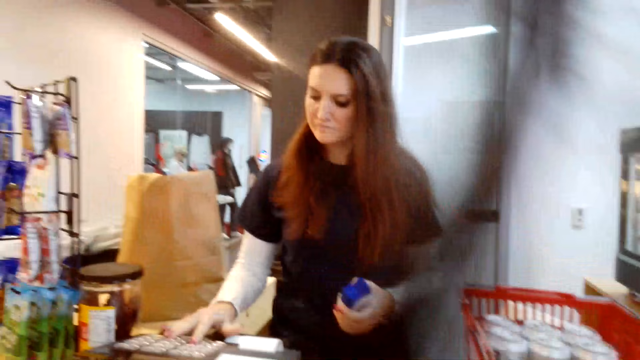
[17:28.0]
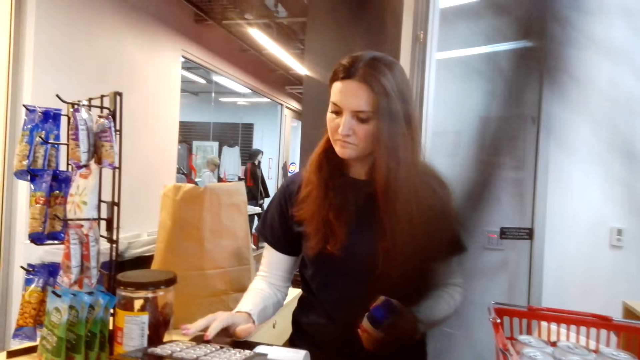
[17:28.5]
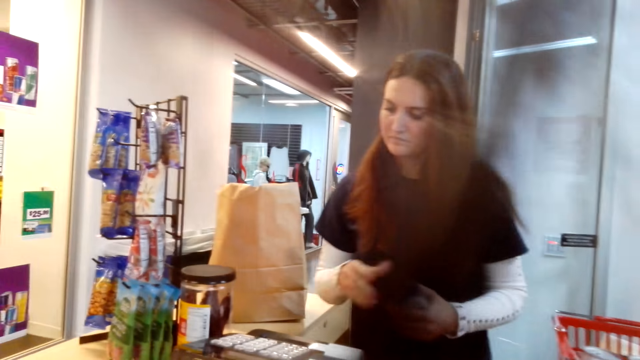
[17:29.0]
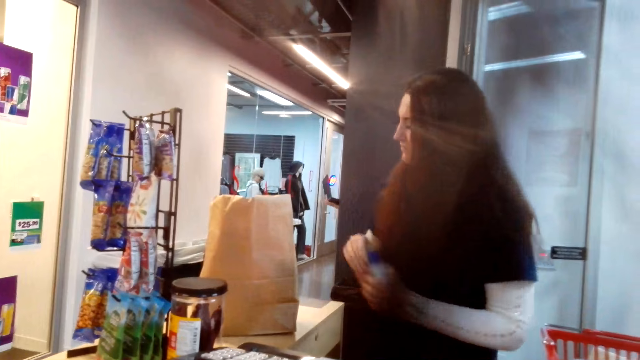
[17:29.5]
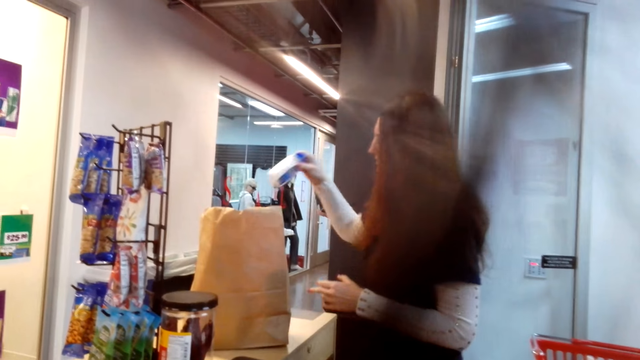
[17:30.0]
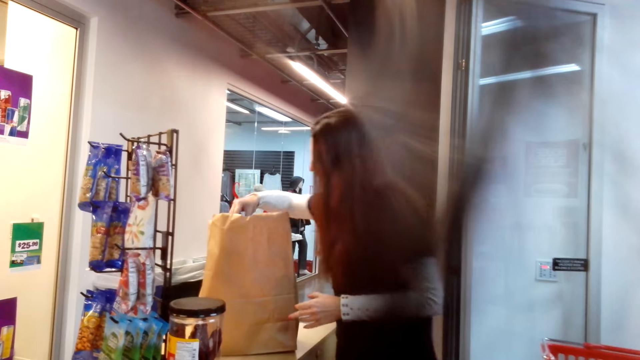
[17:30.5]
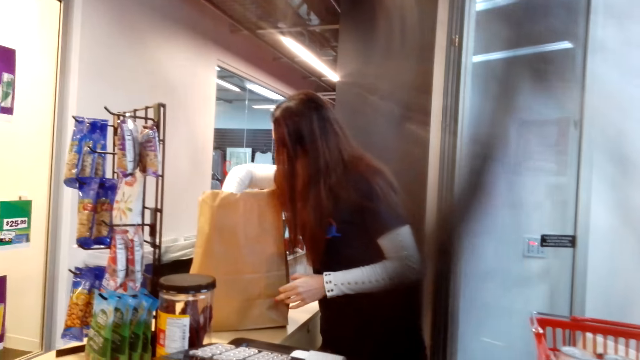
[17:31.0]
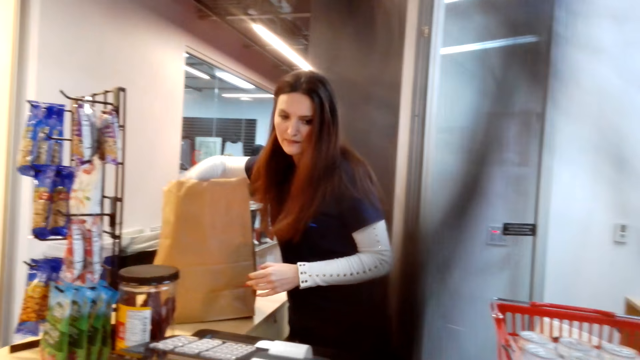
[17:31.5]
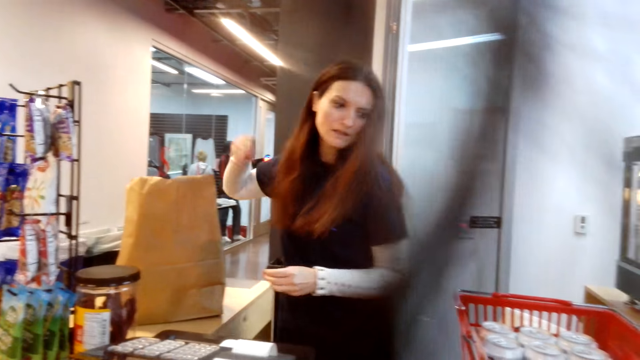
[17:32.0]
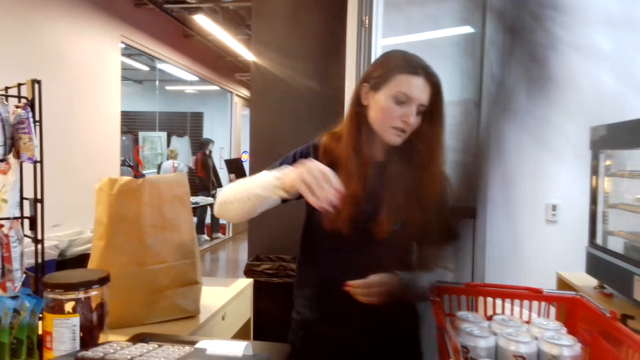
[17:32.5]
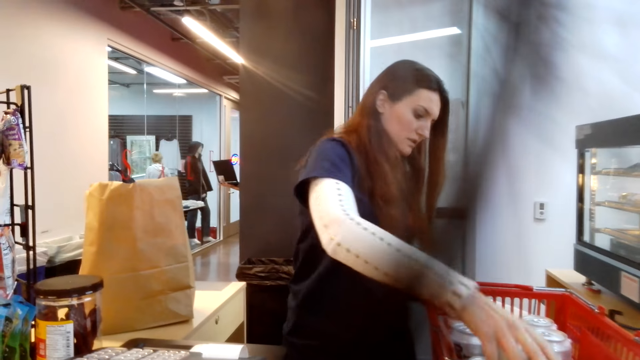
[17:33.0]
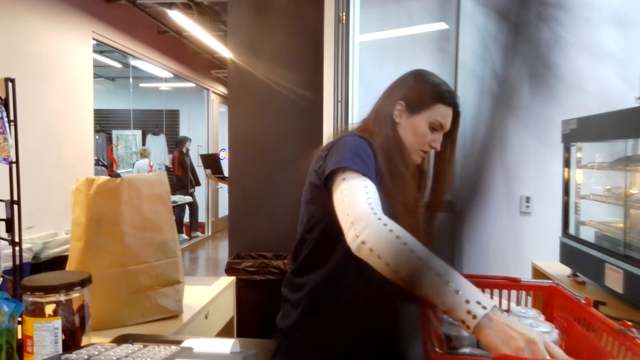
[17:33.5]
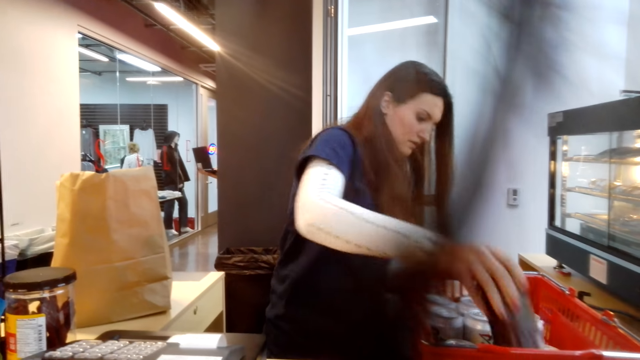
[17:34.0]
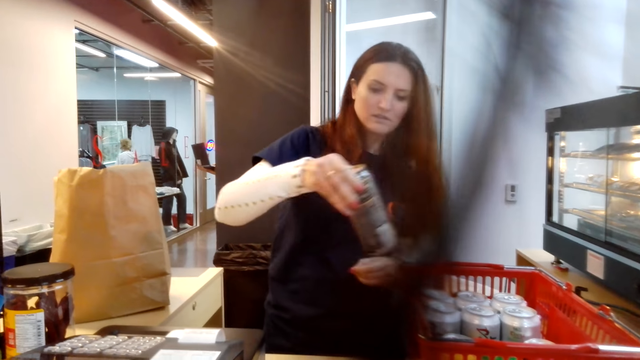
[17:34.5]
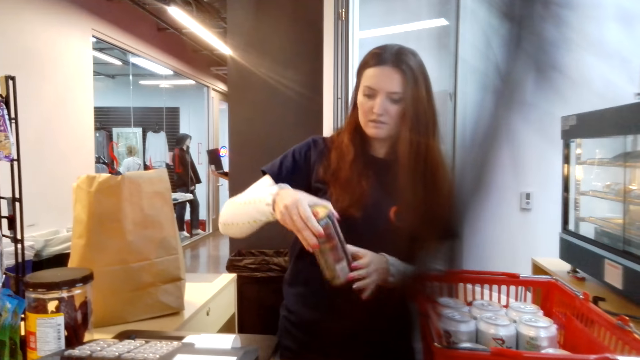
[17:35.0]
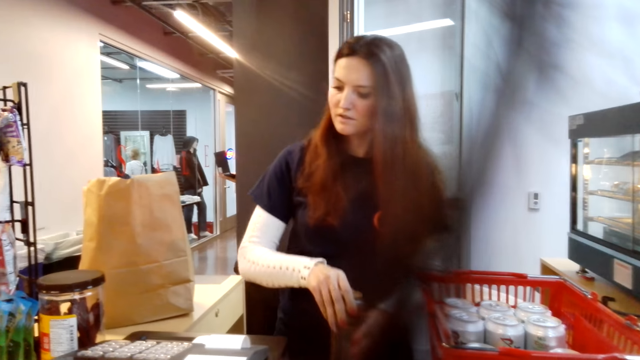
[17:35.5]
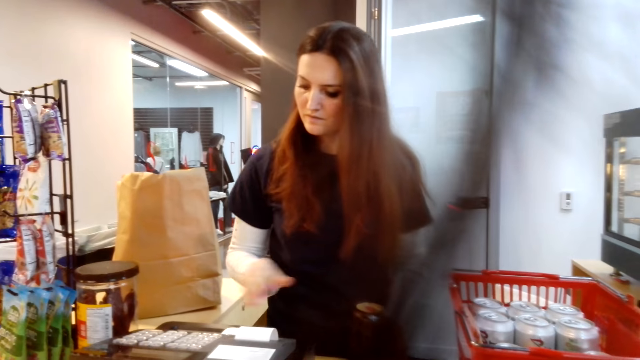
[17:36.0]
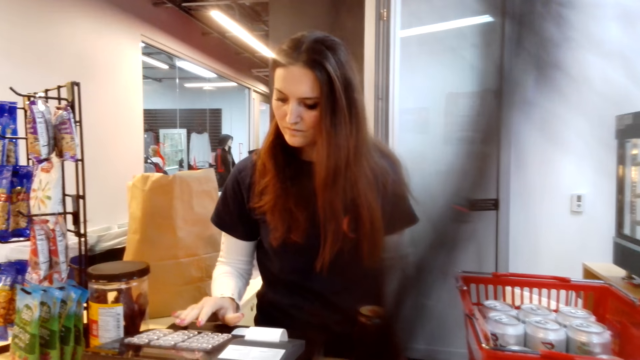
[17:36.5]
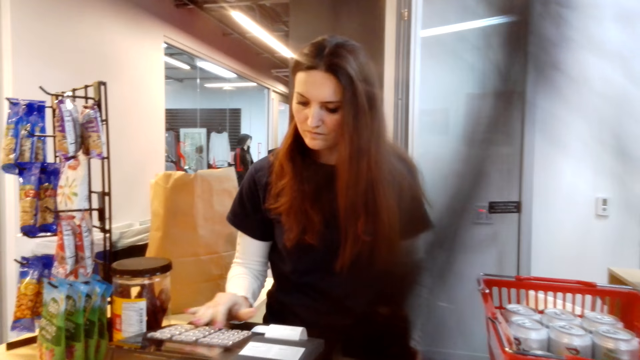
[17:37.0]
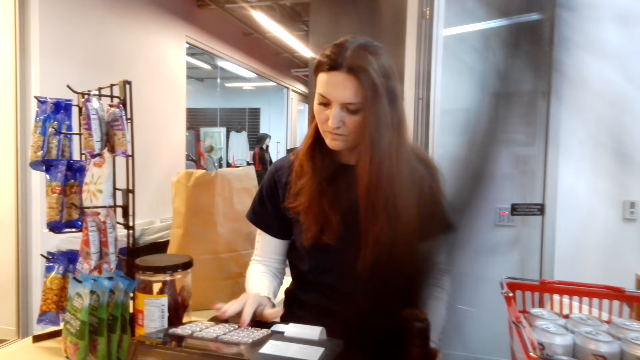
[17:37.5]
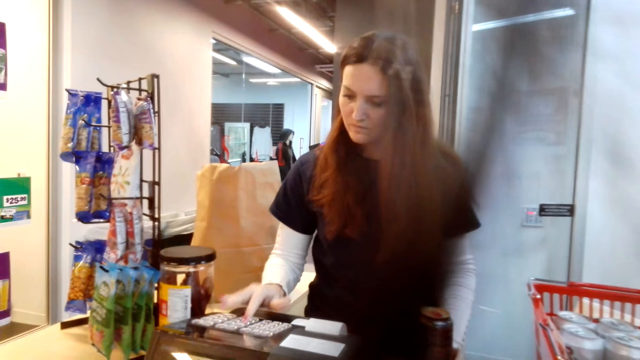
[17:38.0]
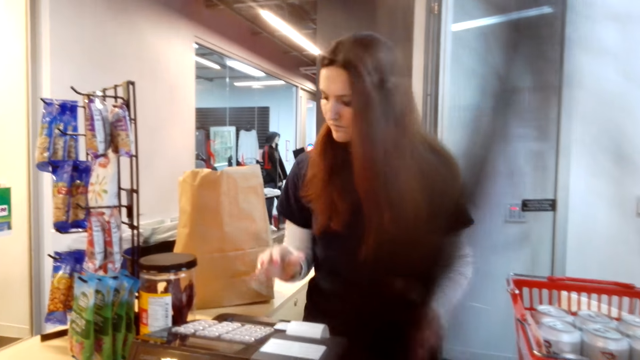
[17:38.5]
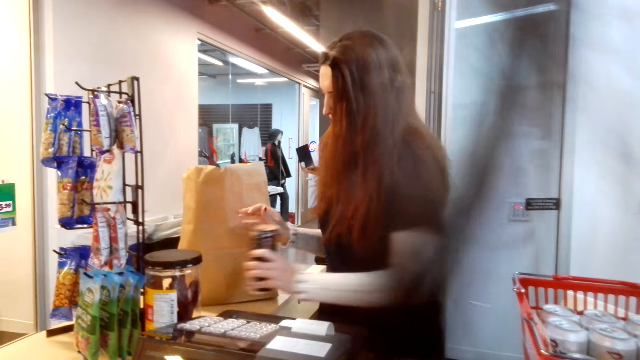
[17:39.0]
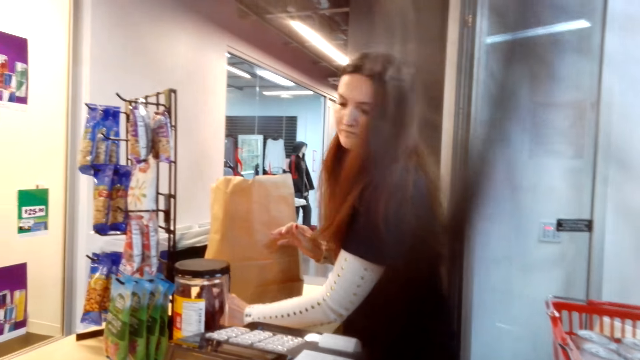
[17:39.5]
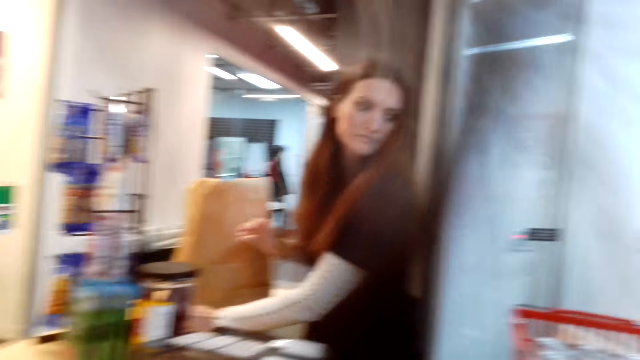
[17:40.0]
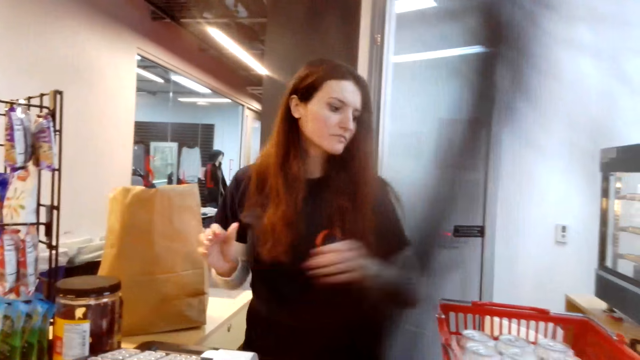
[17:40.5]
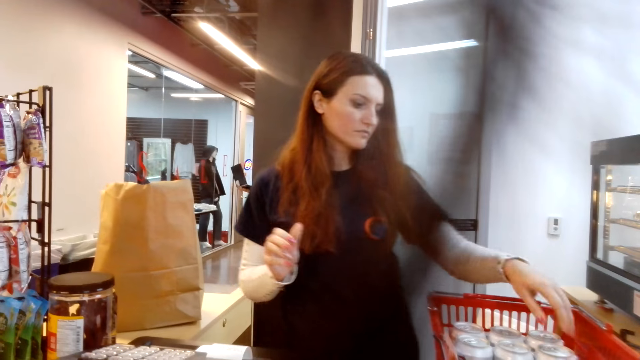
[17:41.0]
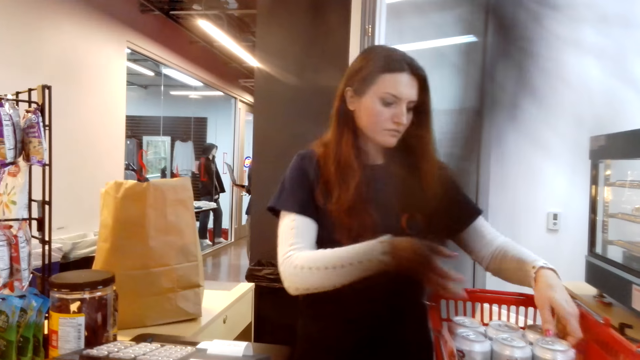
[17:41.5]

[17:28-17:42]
A woman types on the cashier machine, calculates the price, and puts the item in the shopping bag. She picks a Rockstar energy drink from the basket. She types on the cashier machine and calculates the price. She puts the Rockstar energy drink aside.

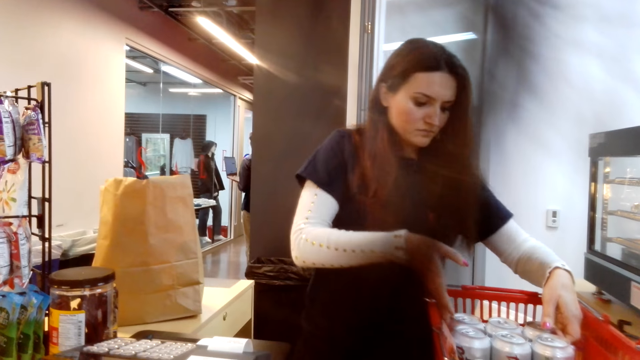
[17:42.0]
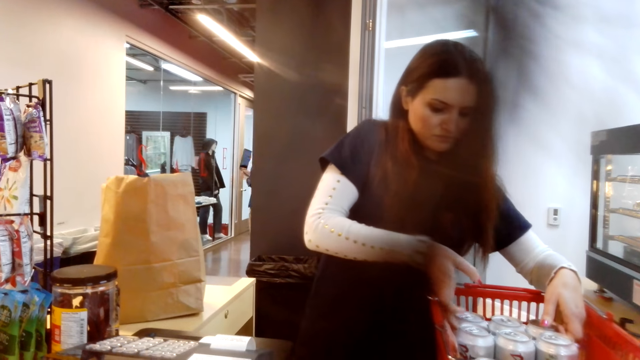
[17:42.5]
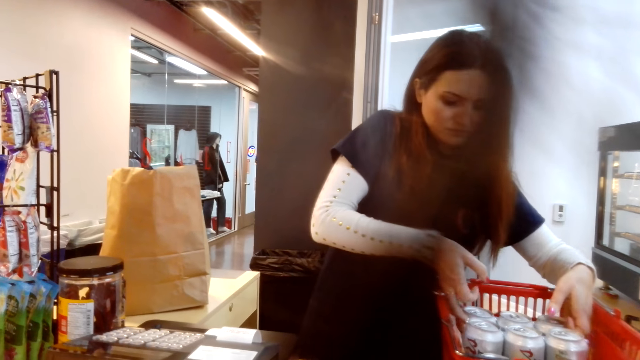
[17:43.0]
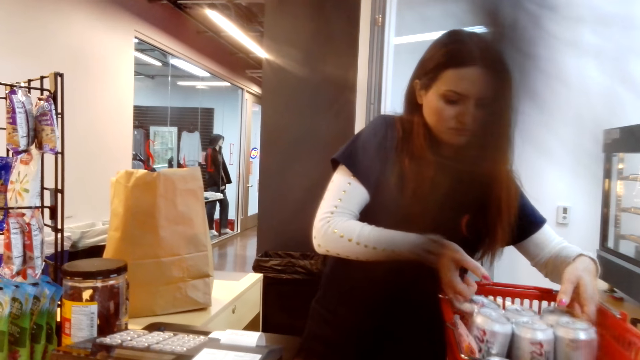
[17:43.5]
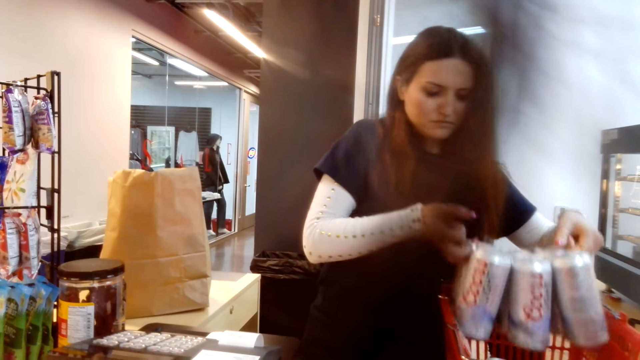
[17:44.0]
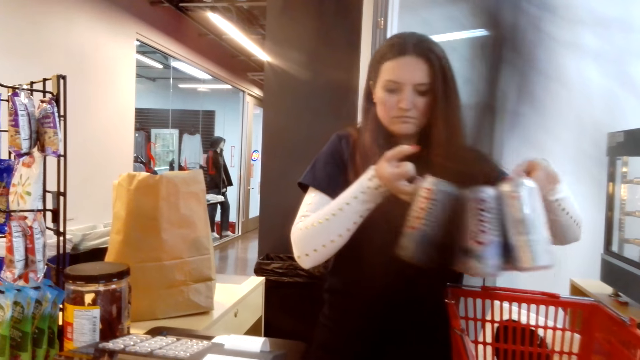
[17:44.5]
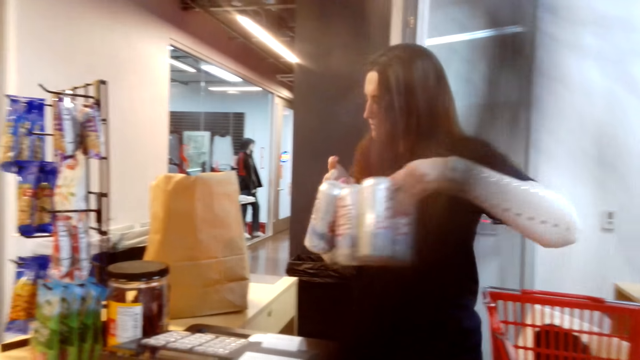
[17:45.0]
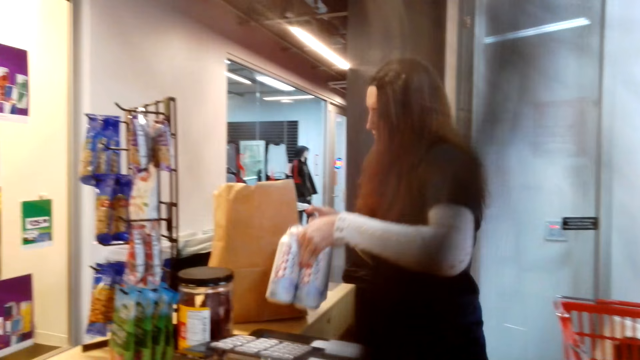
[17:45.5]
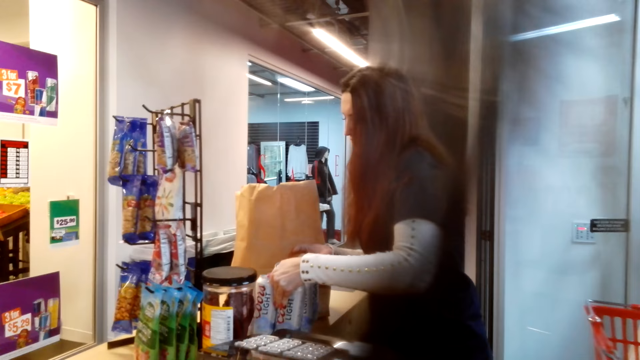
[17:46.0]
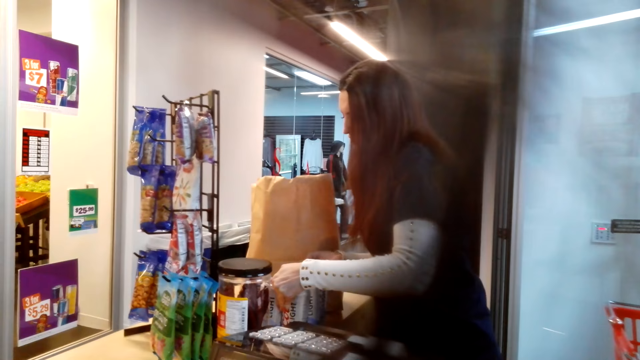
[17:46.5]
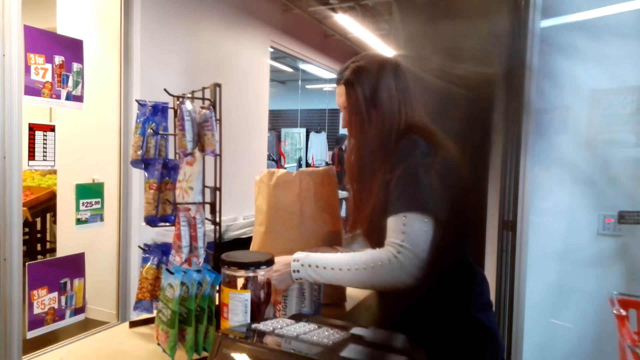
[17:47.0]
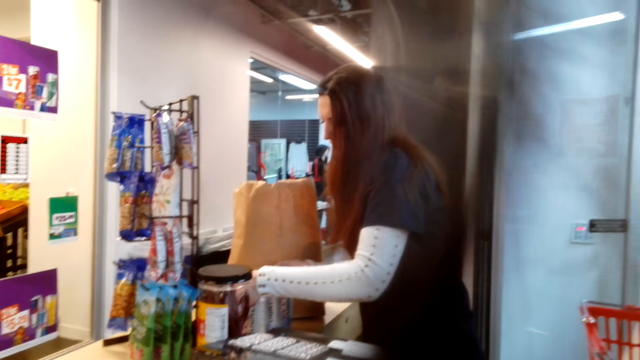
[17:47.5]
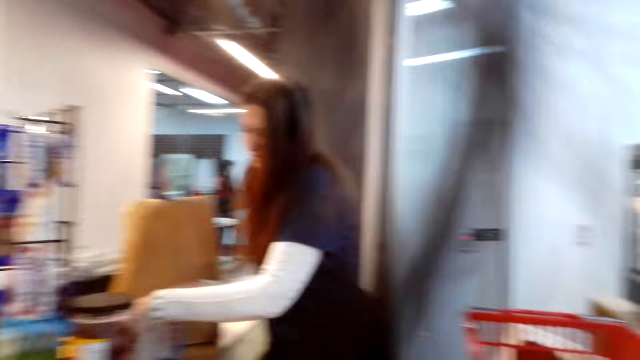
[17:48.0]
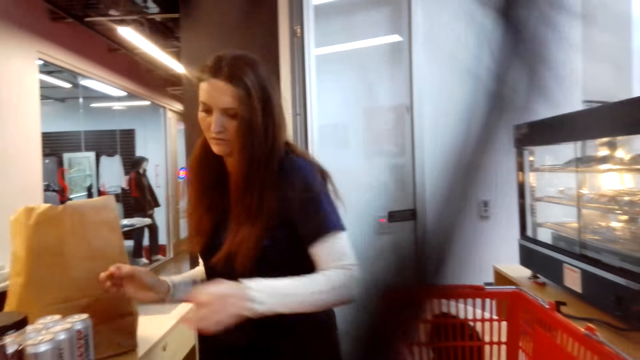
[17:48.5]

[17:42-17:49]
A woman picks the cans of Coors Light beer from the basket. She puts the cans on the table.
